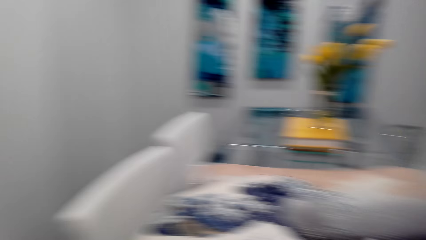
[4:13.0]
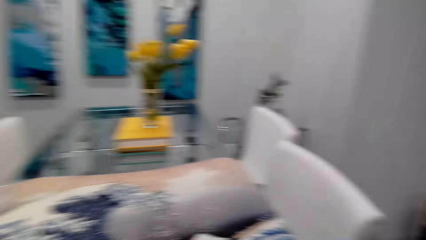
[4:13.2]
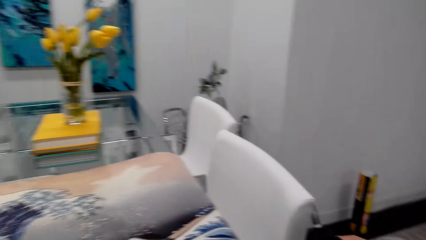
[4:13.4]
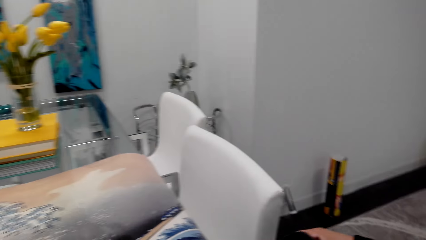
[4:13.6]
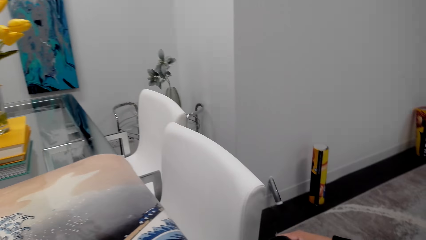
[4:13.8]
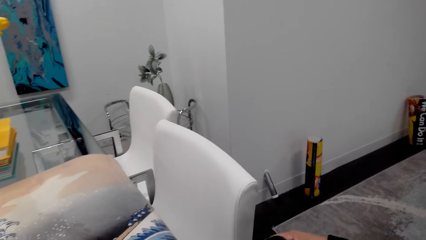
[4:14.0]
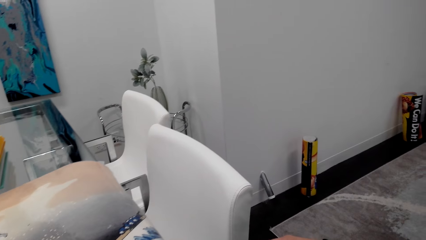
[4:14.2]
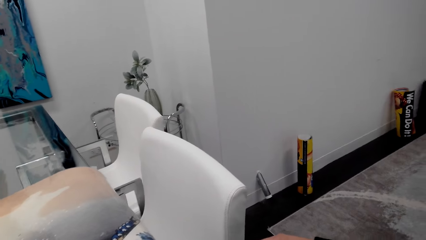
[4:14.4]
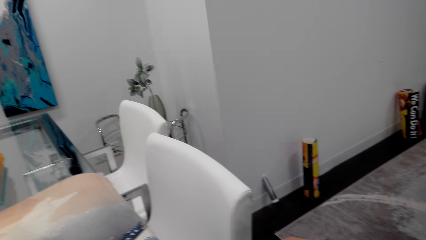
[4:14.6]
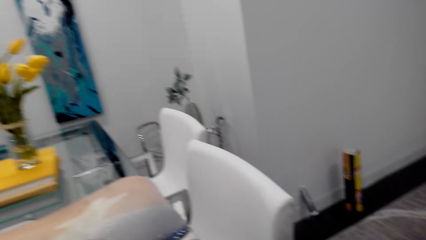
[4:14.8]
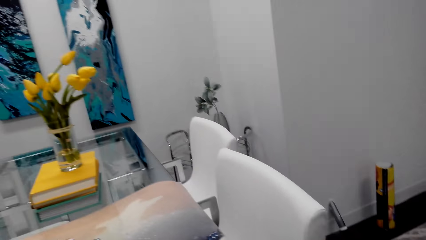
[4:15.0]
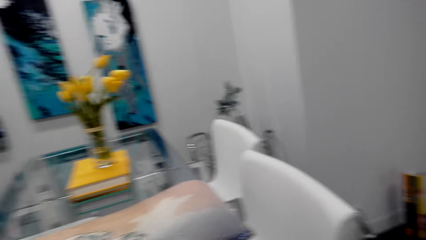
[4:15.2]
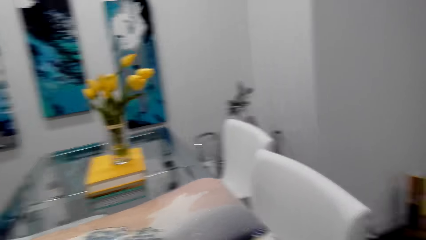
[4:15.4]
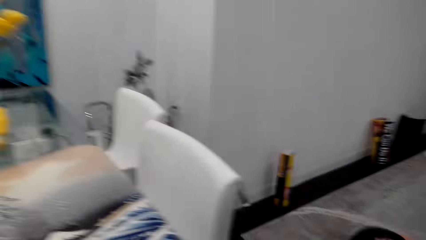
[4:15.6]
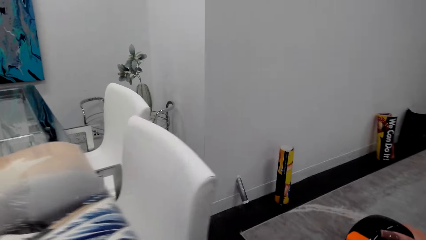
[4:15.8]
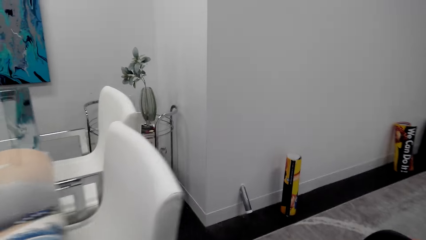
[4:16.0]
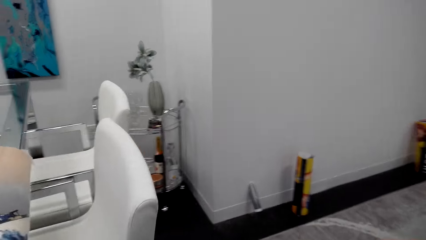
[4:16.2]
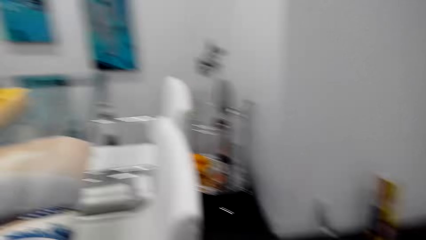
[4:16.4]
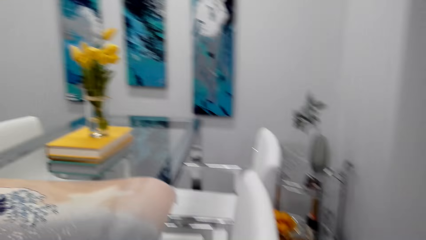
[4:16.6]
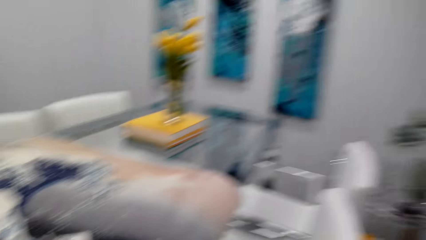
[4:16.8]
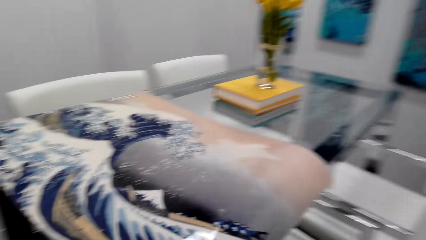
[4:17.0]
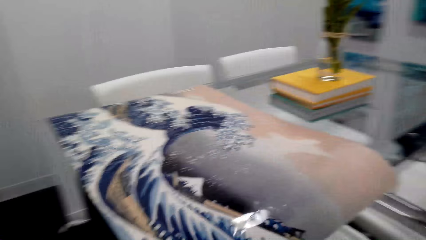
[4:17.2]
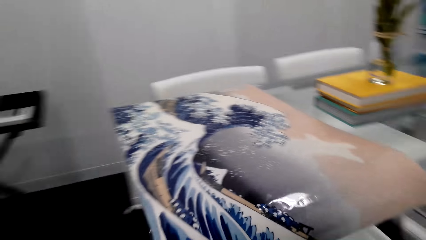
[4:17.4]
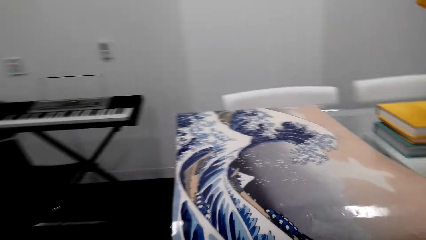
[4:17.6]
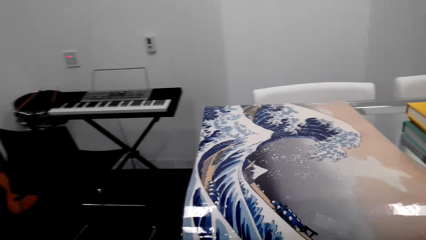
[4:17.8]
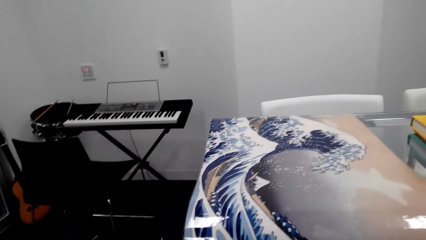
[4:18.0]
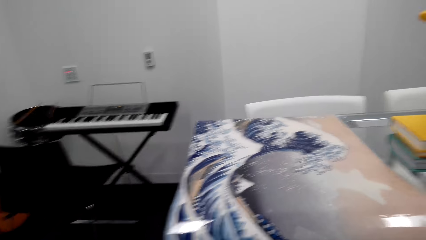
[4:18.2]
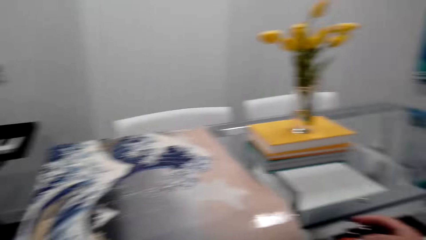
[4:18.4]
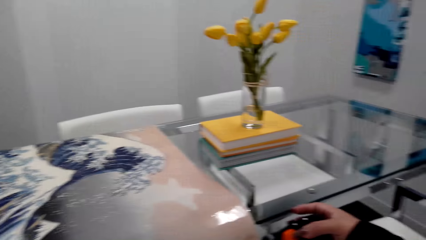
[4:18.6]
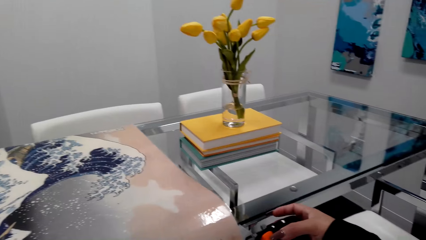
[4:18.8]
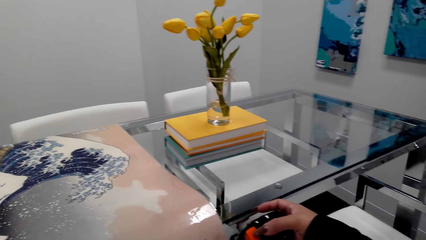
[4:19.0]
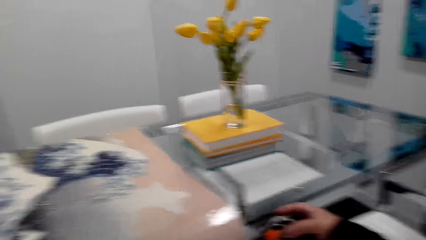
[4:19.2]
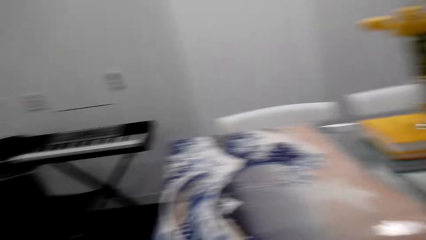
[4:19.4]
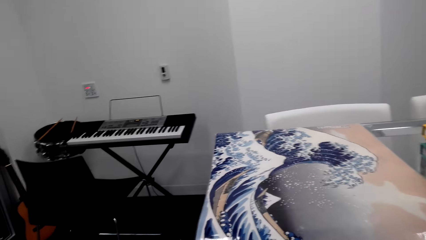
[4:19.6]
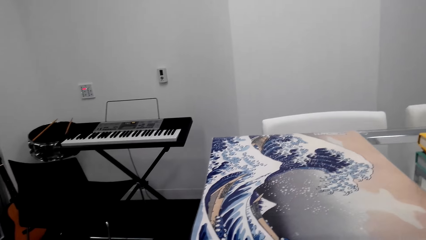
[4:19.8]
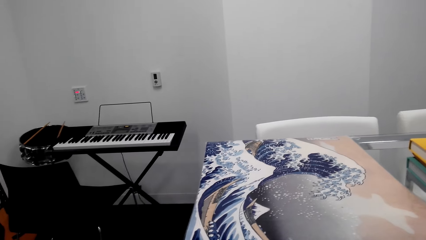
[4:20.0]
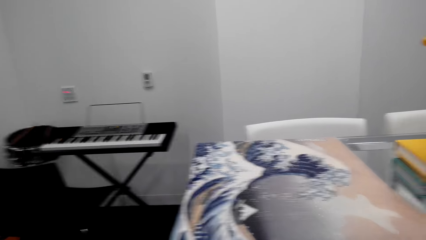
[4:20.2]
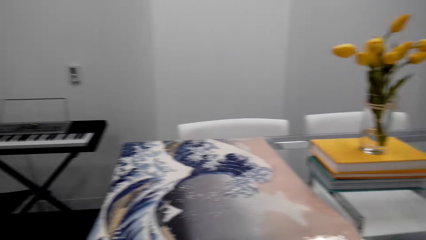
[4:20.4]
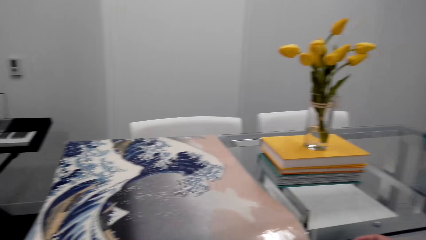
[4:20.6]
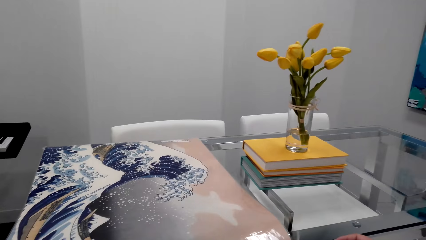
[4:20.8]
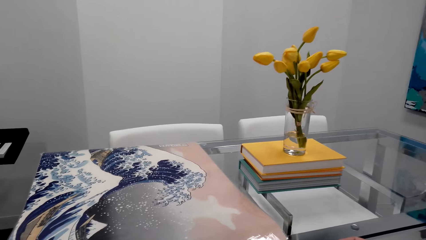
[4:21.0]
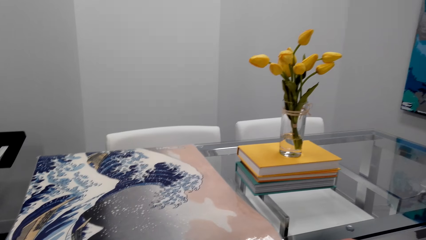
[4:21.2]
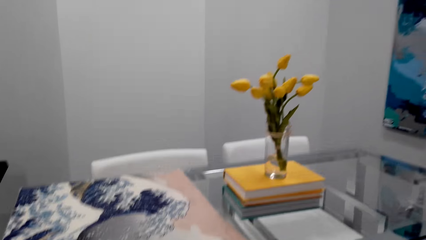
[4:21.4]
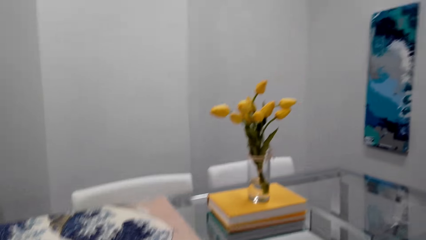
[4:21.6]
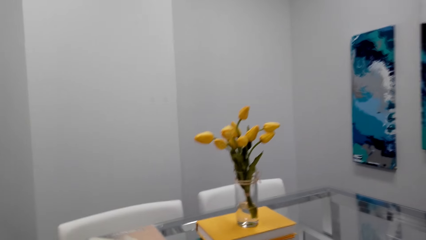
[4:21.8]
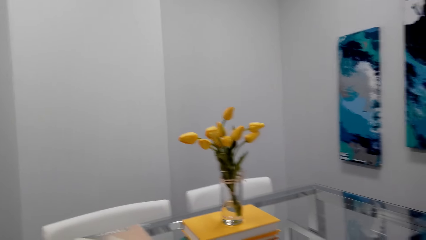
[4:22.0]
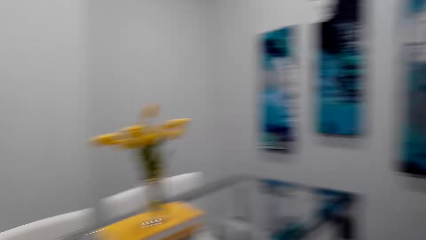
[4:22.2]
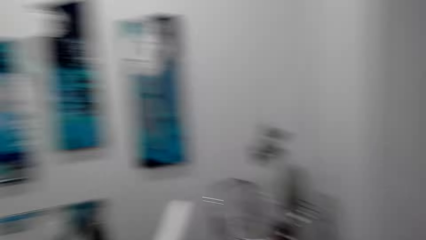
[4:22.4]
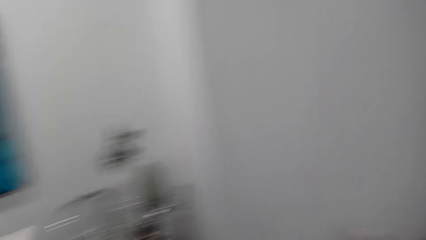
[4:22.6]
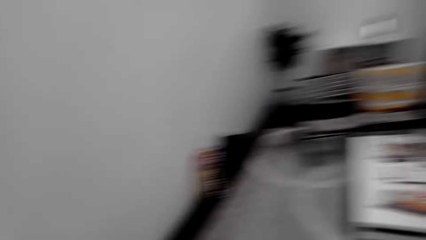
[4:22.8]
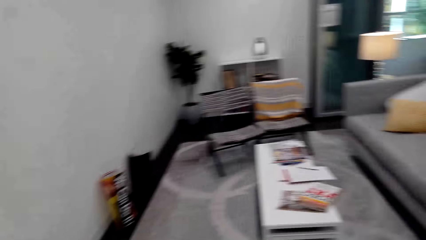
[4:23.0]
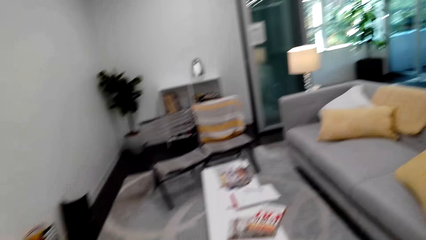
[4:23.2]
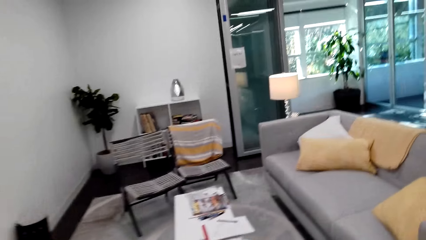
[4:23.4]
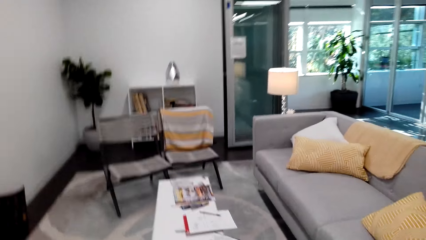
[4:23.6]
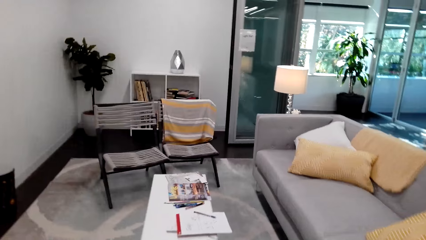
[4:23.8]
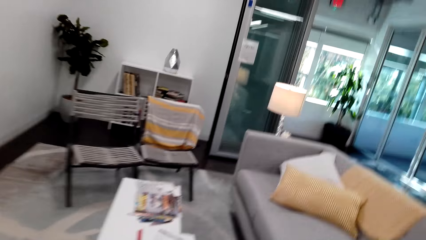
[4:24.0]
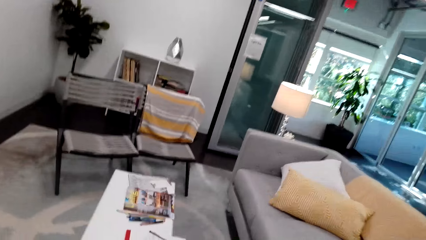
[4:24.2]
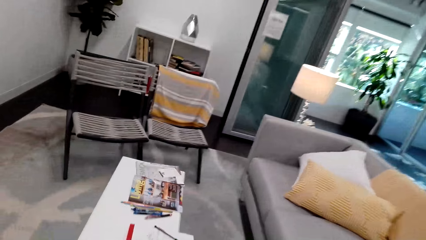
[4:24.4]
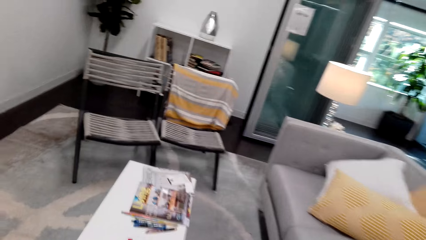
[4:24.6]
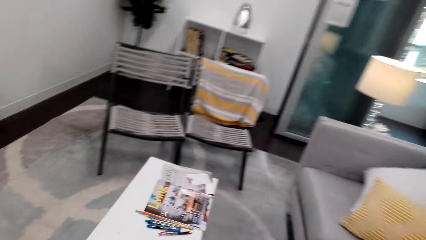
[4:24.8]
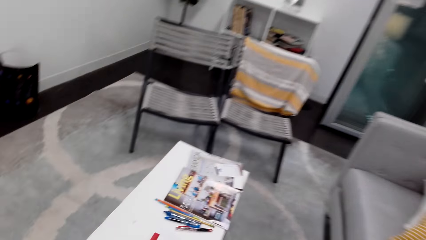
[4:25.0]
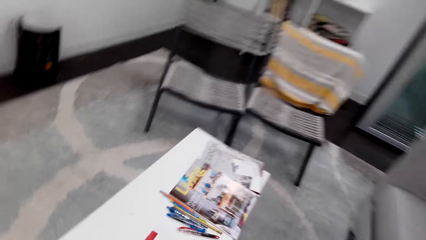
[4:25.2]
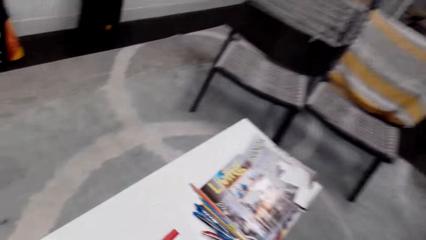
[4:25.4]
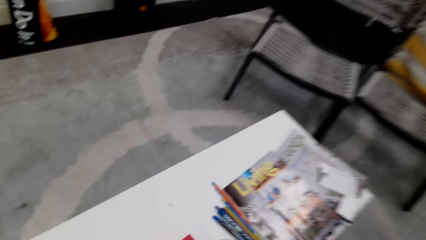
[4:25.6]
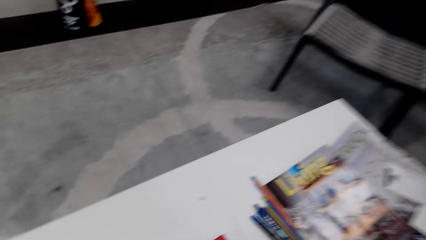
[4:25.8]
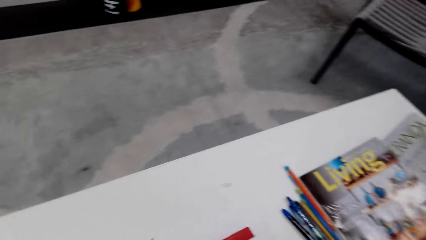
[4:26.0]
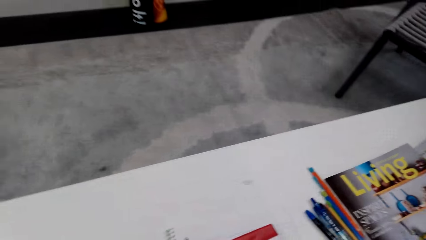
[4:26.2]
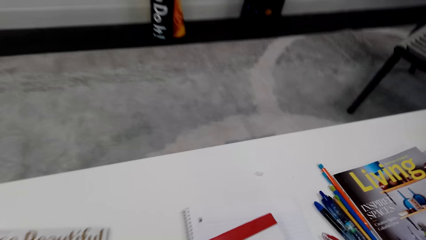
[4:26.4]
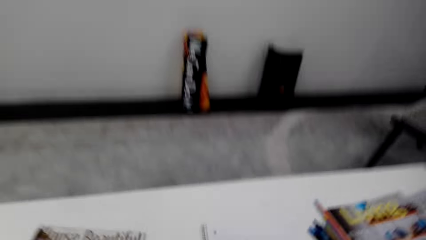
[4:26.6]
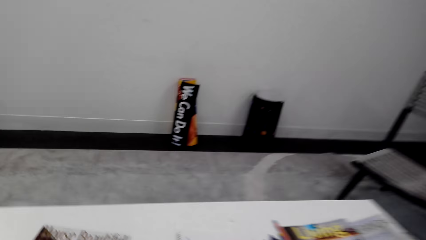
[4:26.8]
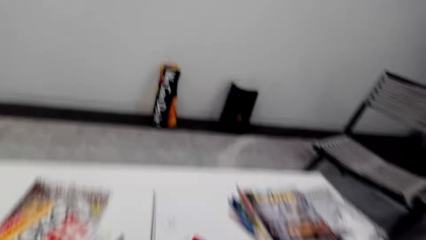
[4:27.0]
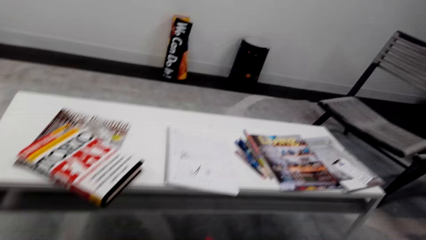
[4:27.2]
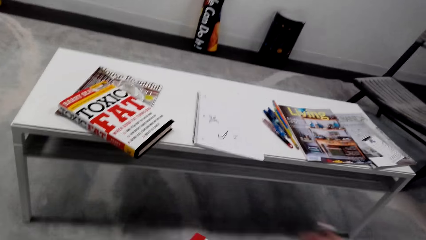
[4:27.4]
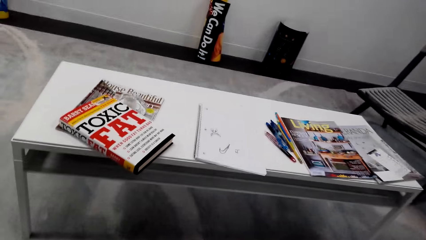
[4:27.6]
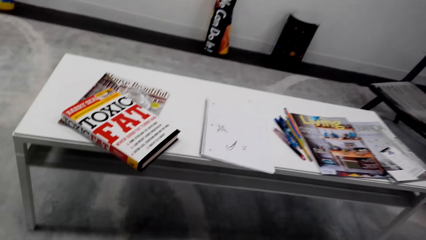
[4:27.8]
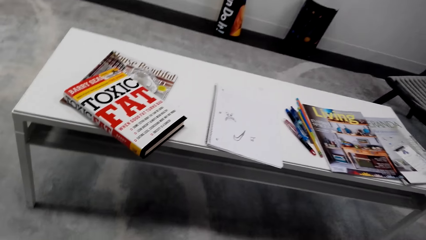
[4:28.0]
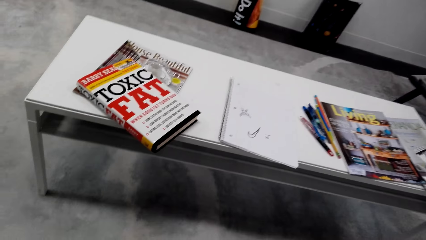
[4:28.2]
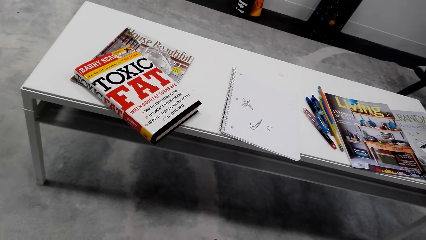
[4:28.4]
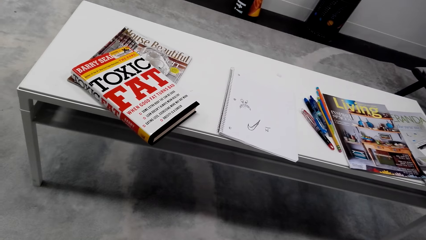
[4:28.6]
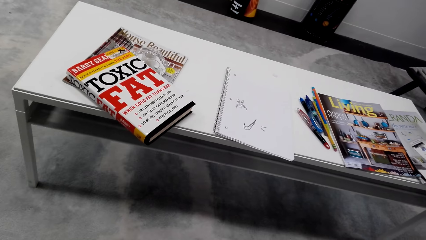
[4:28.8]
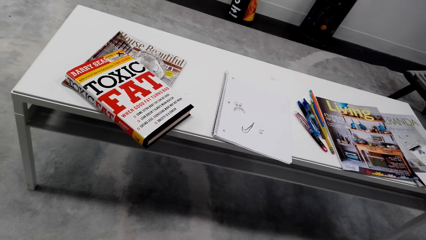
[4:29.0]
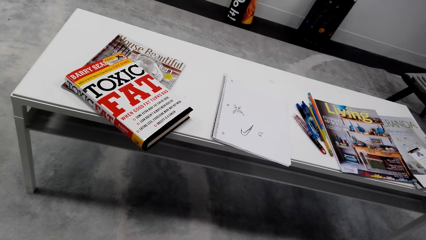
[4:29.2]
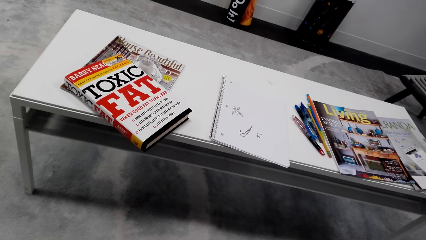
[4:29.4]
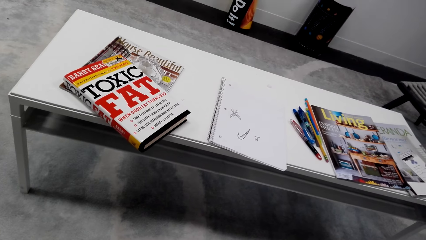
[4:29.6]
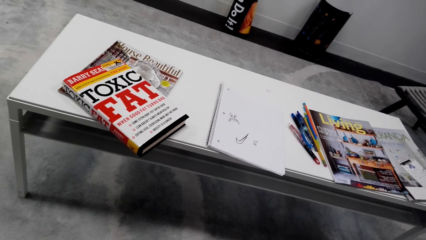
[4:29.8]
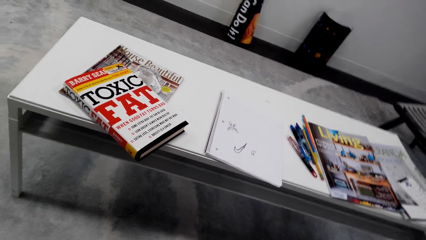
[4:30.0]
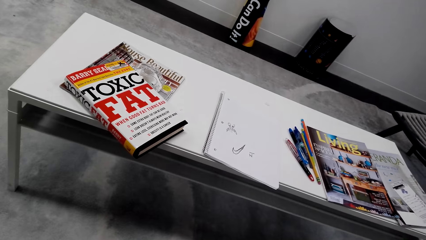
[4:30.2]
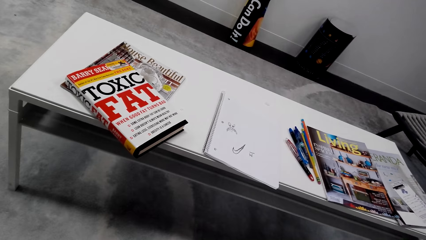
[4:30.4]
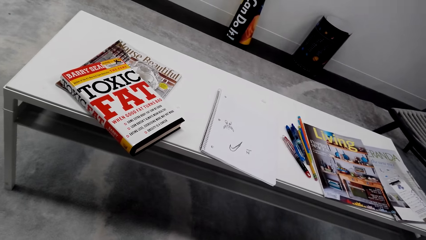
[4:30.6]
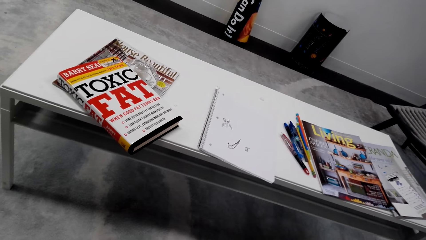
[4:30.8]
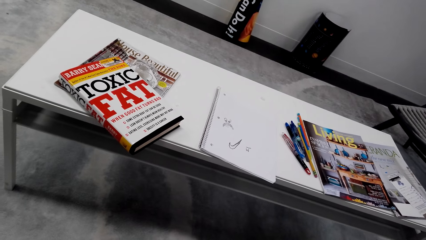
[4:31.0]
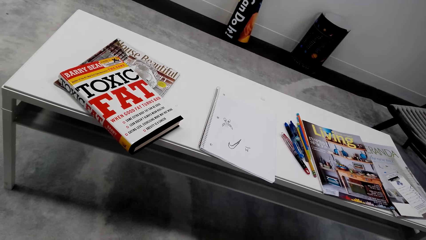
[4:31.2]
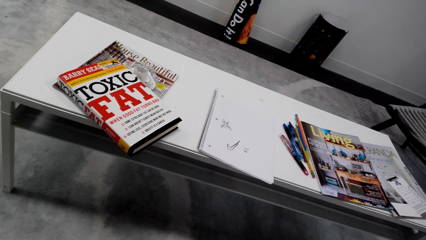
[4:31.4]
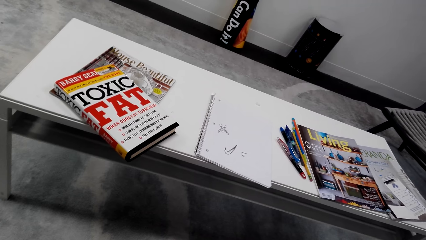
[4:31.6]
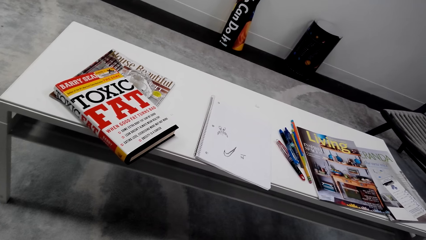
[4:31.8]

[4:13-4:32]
The camera wearer walks around the house. They walk around the table. They walk around the house. They take the book. They look around the house.
